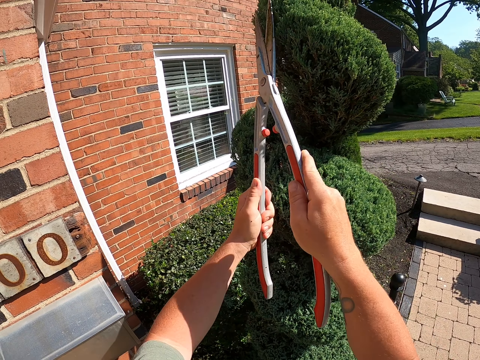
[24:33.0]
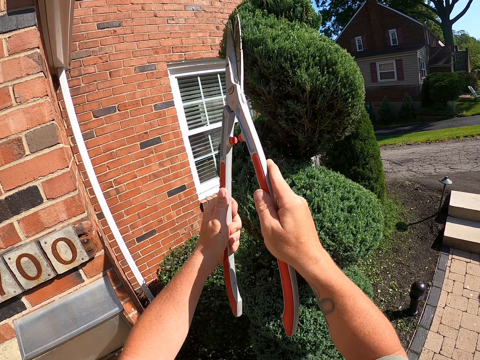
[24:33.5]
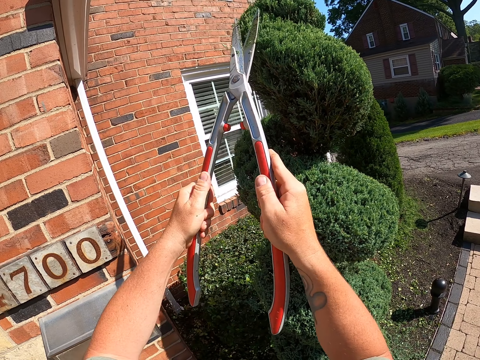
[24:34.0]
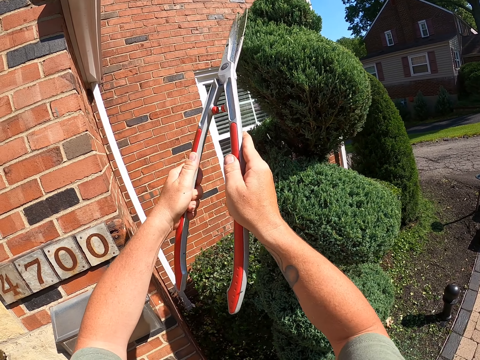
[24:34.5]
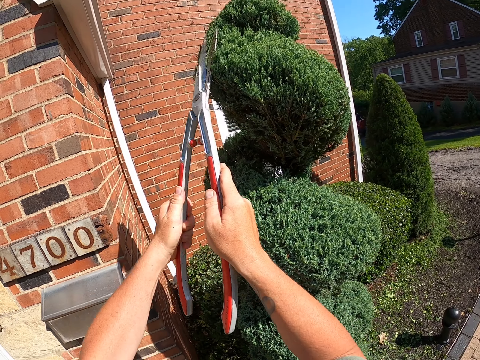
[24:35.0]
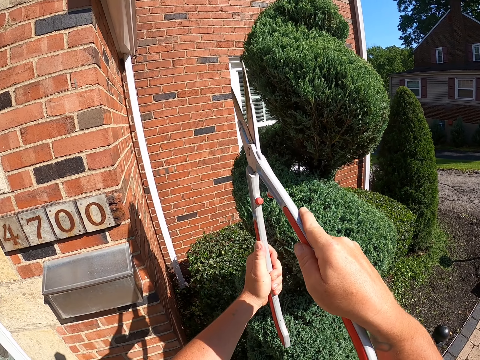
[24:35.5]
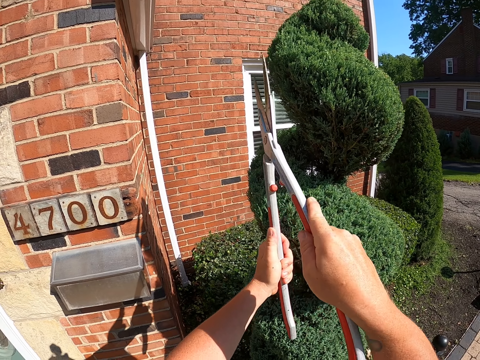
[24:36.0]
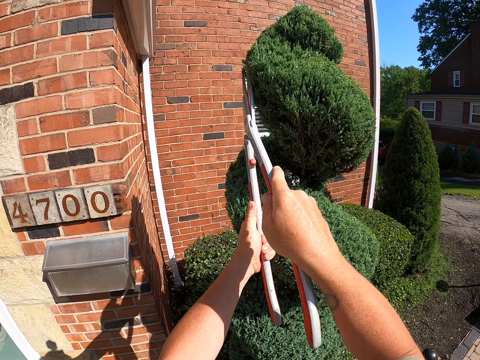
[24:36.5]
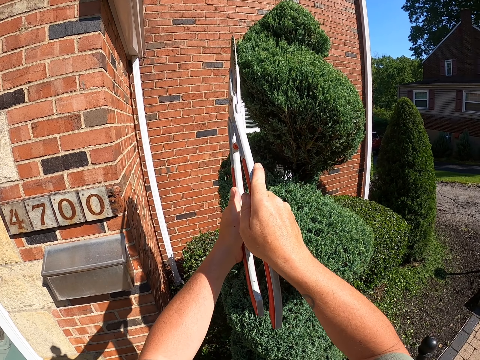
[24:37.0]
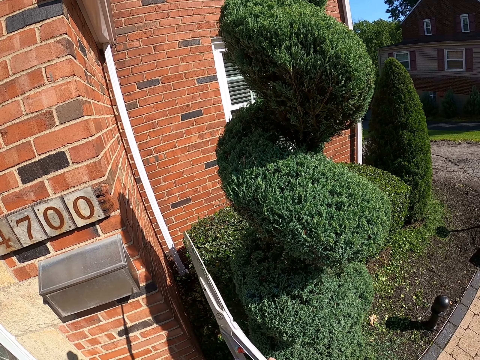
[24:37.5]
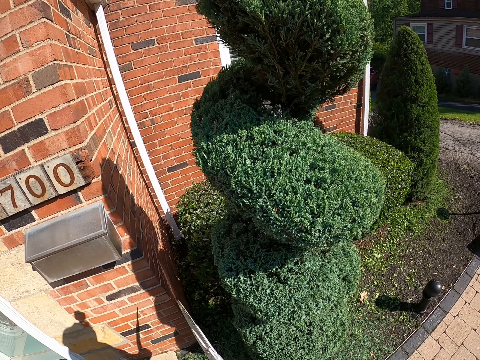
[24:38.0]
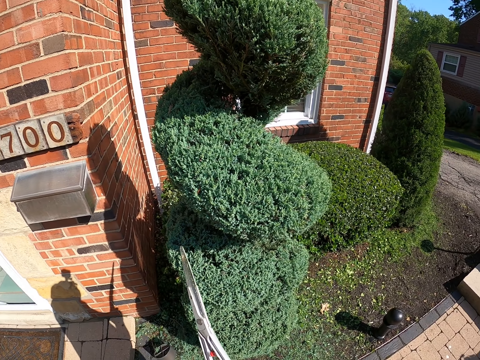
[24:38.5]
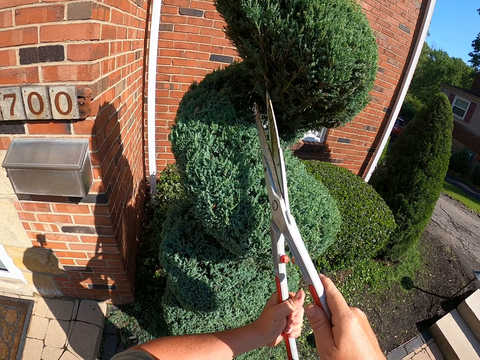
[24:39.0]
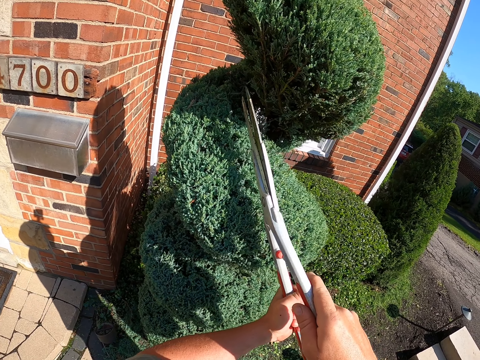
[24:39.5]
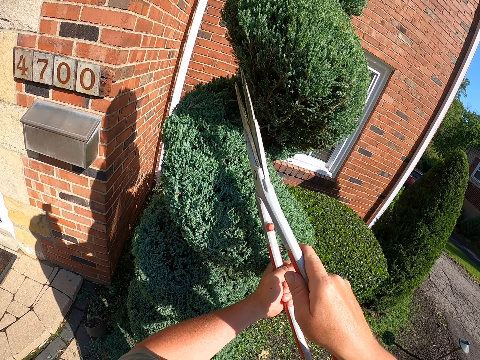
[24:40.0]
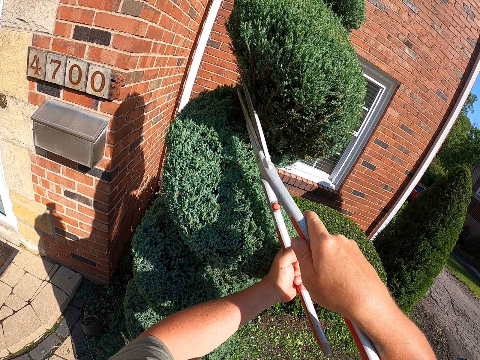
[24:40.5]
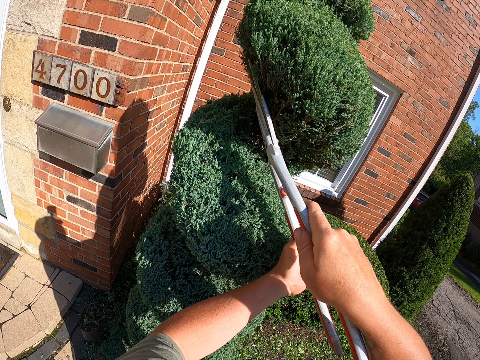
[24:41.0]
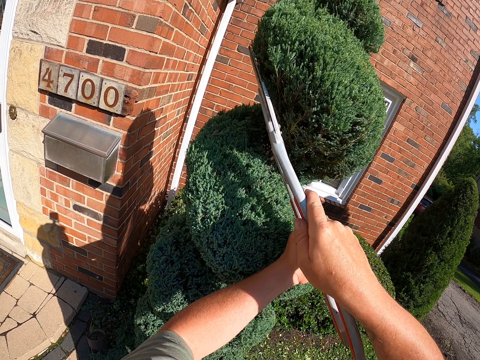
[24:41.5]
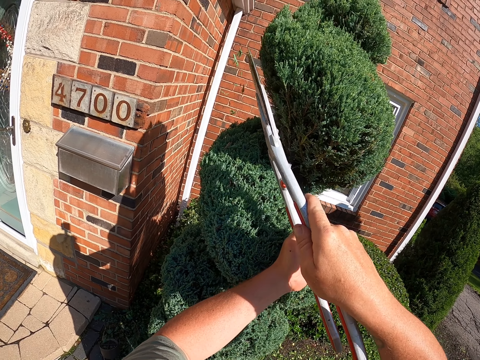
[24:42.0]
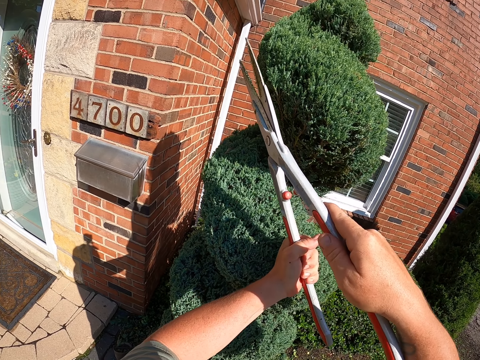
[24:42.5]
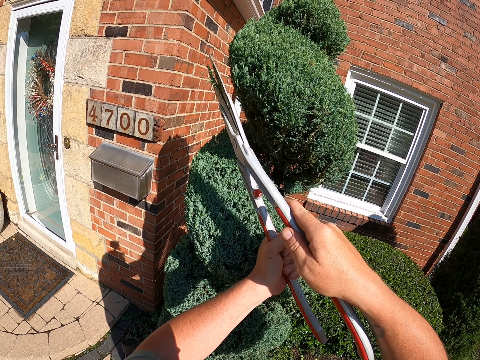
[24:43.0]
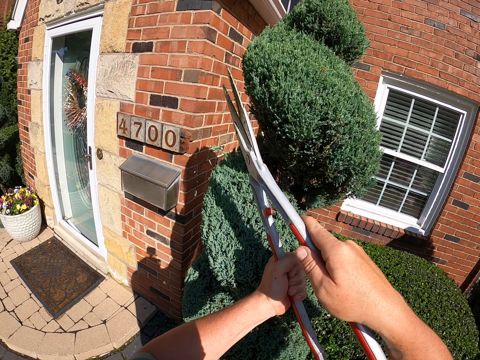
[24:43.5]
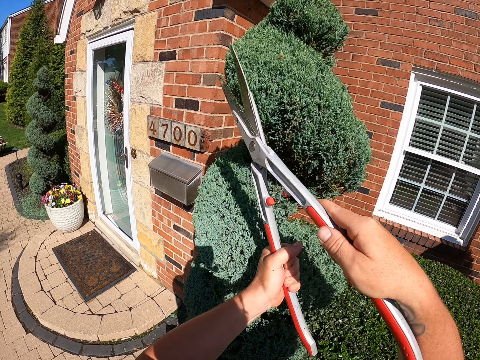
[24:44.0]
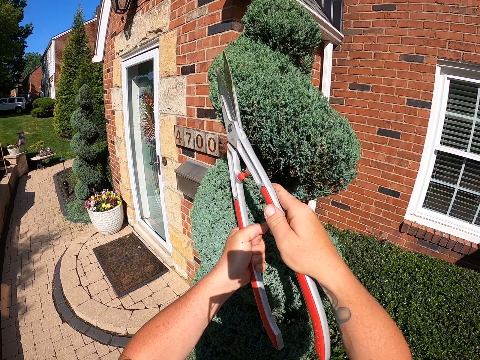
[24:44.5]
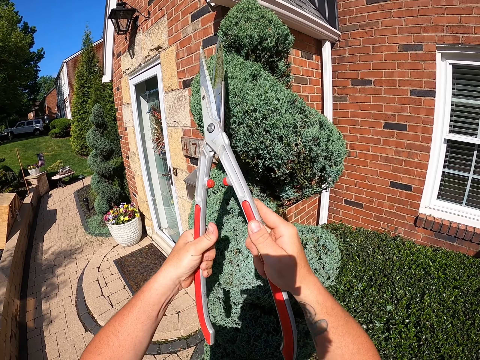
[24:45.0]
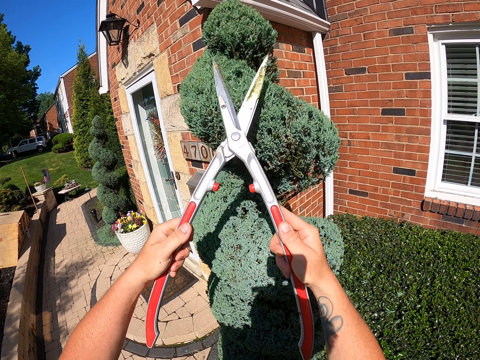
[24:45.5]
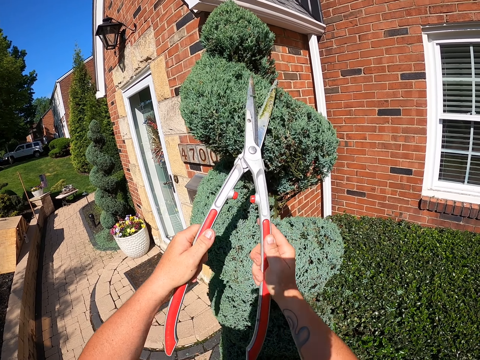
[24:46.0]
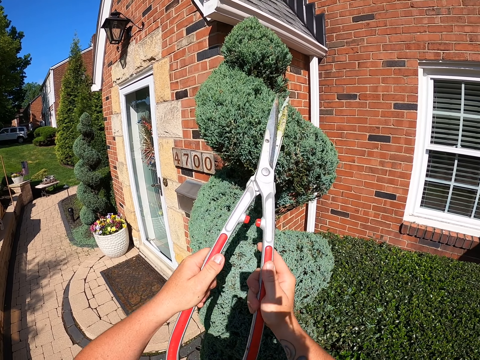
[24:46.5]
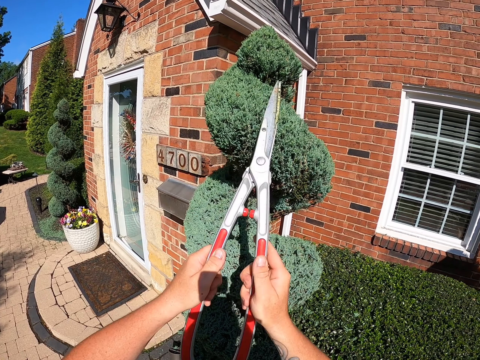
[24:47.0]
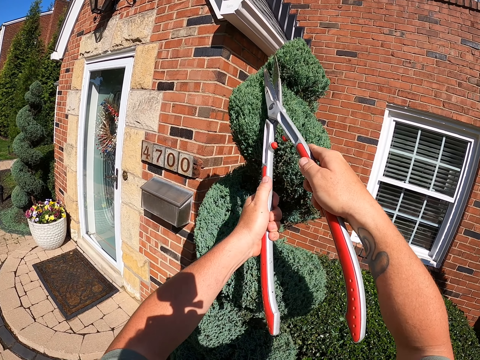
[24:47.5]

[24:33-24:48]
The camera wearer moves the garden shear. They look at the tree. They hold the shear. They lift the garden shear and trim the tree with the garden shear.

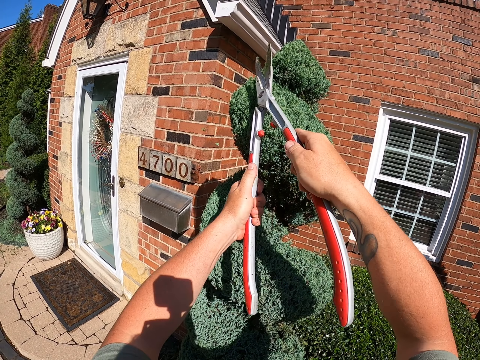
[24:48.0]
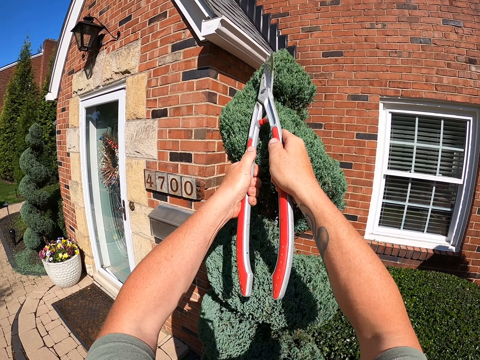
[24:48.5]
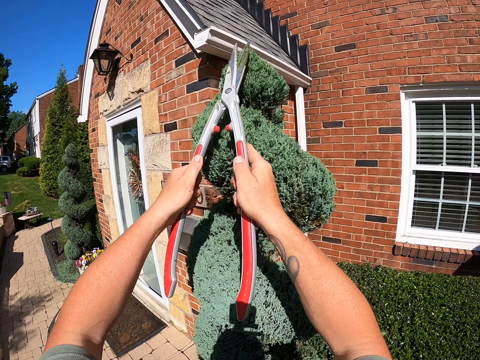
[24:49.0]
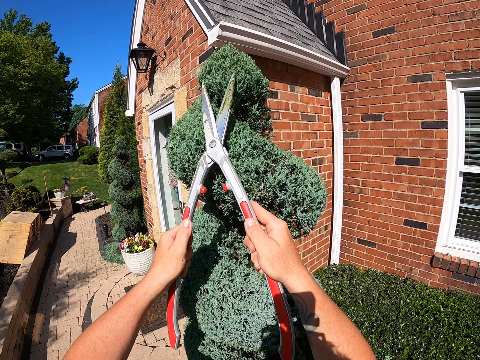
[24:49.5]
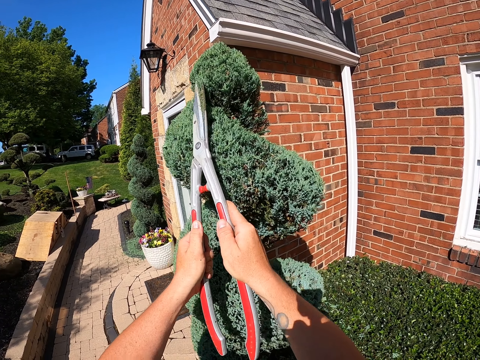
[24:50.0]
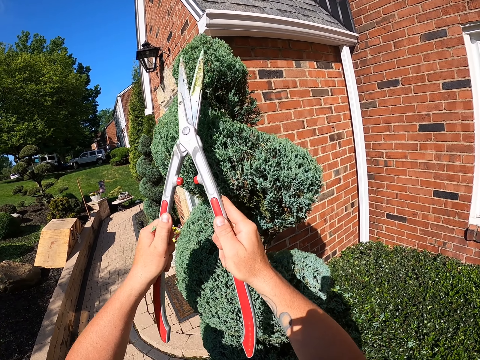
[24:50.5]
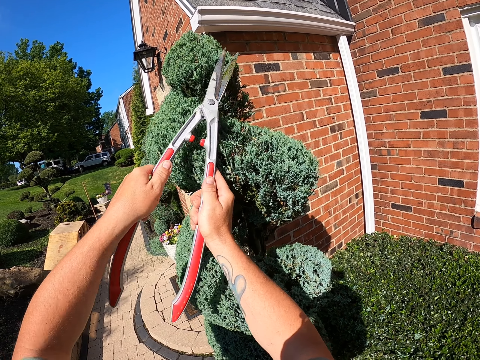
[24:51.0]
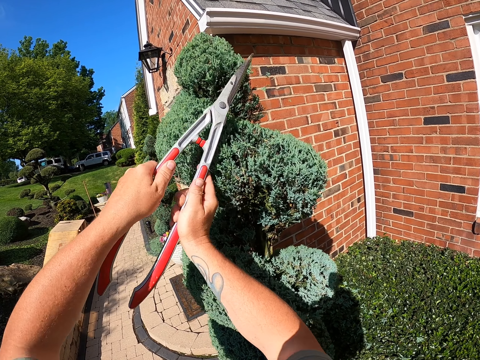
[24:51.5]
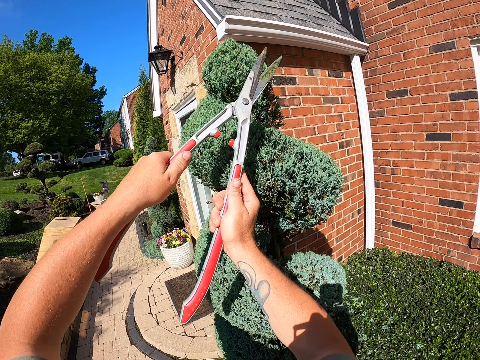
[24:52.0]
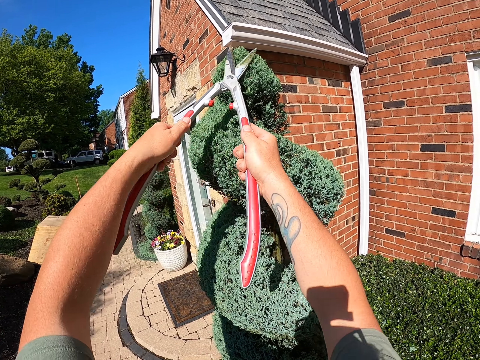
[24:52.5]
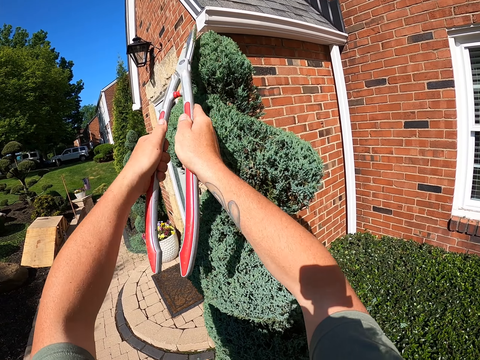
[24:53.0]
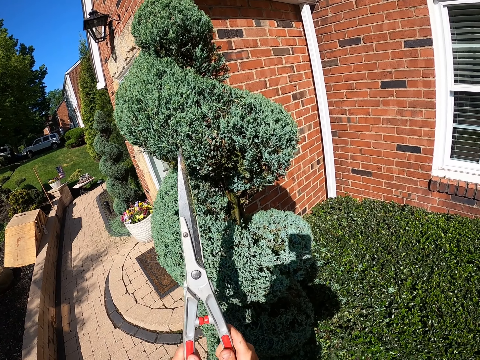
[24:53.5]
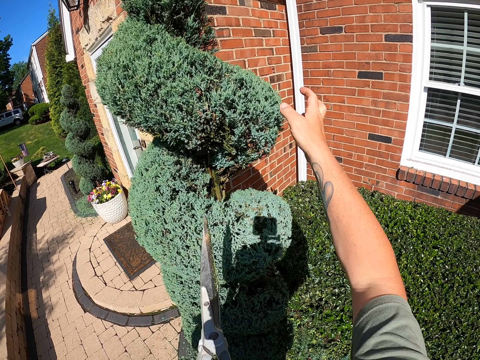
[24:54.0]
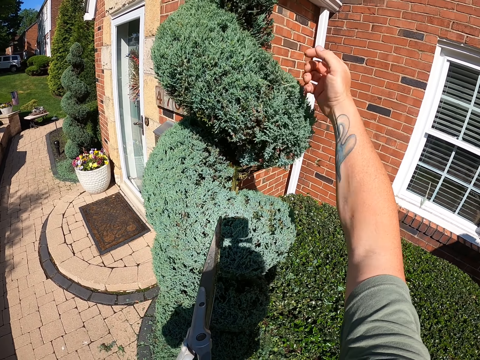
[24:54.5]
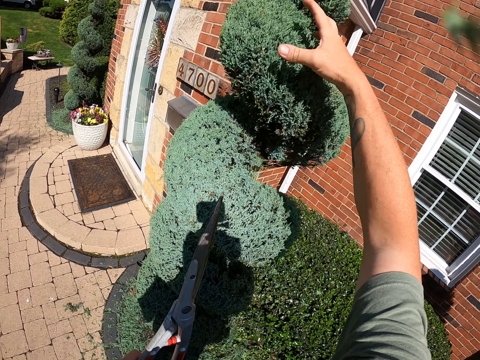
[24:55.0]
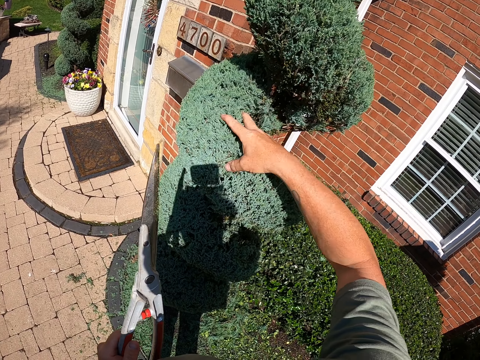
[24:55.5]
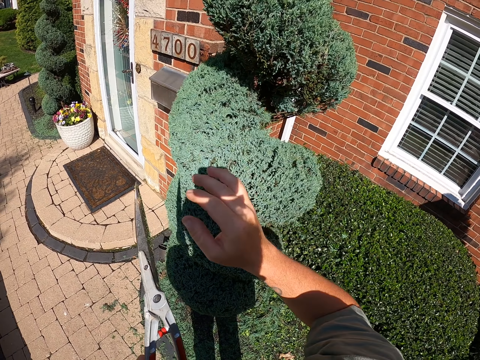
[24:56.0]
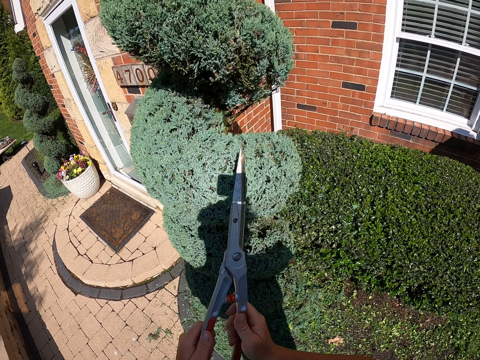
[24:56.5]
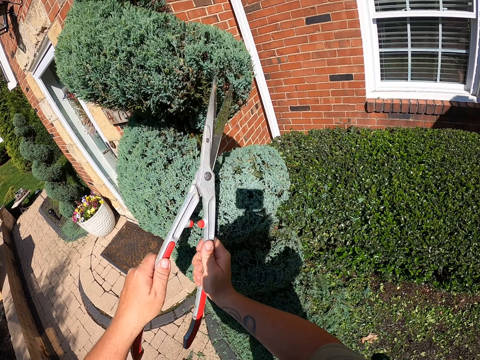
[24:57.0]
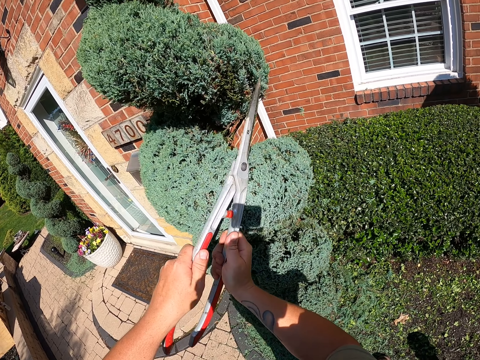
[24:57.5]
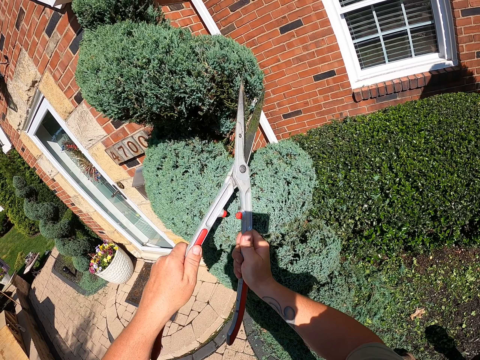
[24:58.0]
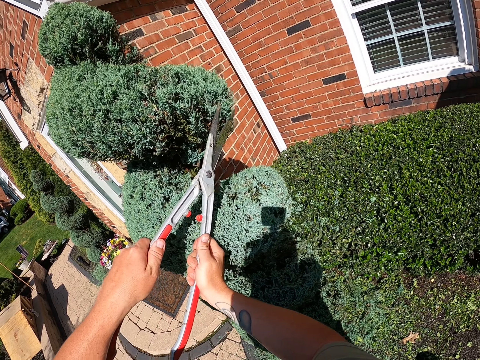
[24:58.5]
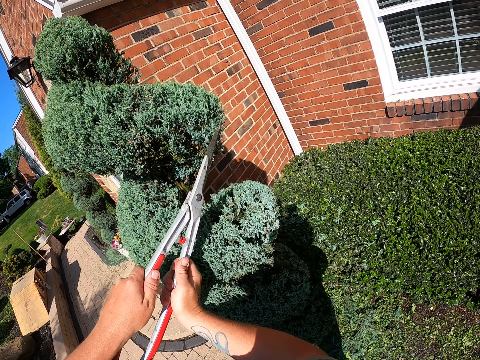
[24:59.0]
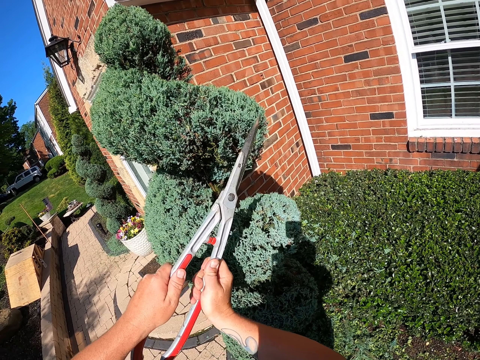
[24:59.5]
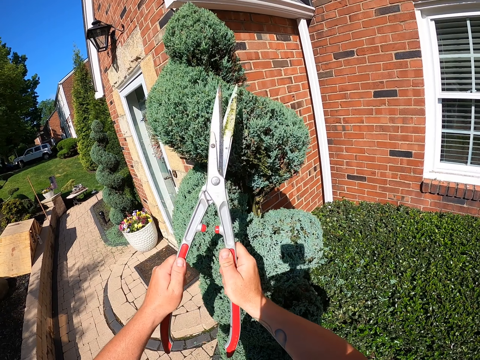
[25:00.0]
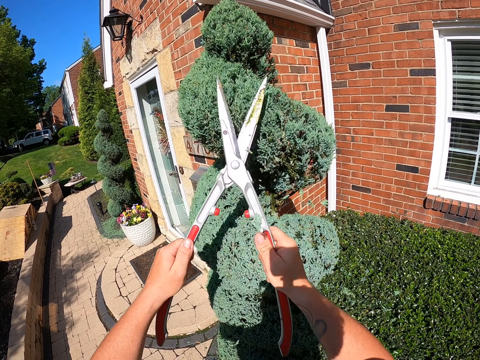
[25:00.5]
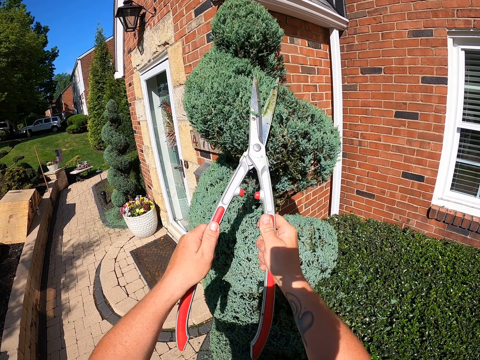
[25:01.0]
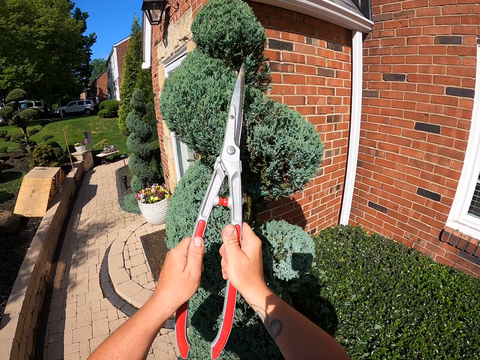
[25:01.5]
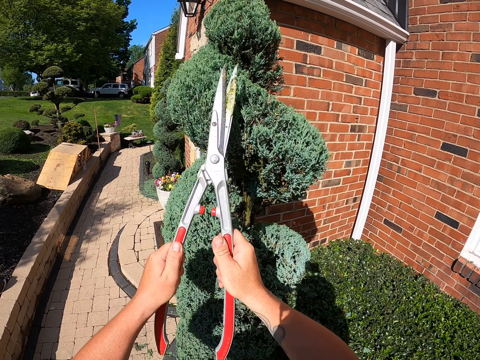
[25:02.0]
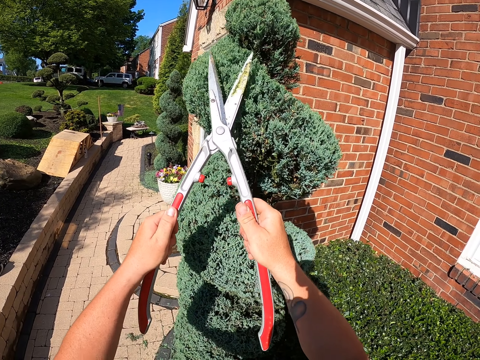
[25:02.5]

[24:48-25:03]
The camera wearer pulls back the garden shear. He stretches his hand. He touches the tree. He holds the plant. He moves the right hand. He lifts the garden shear and trims the tree with the garden shear.
